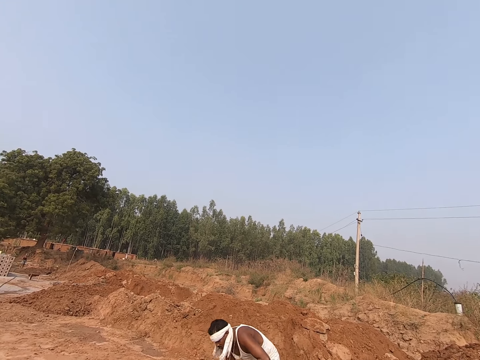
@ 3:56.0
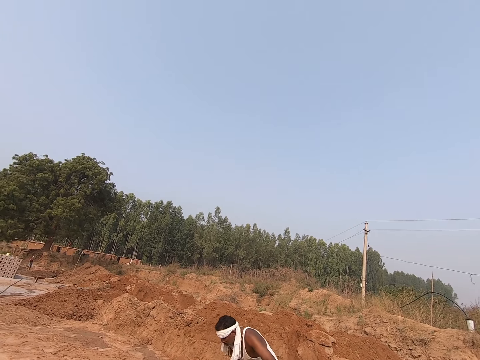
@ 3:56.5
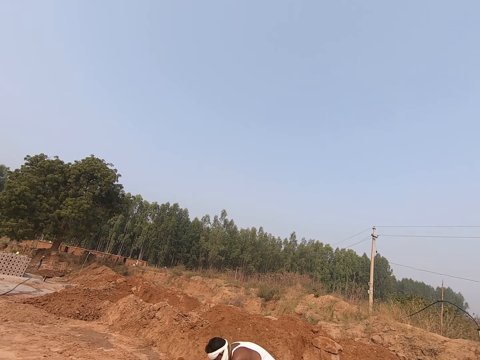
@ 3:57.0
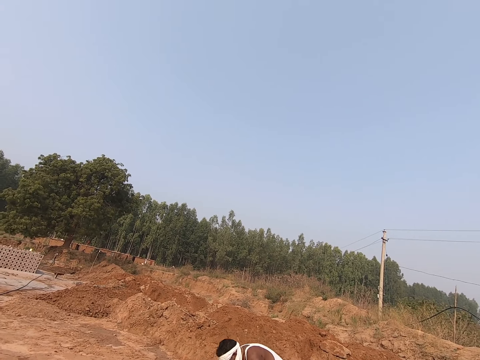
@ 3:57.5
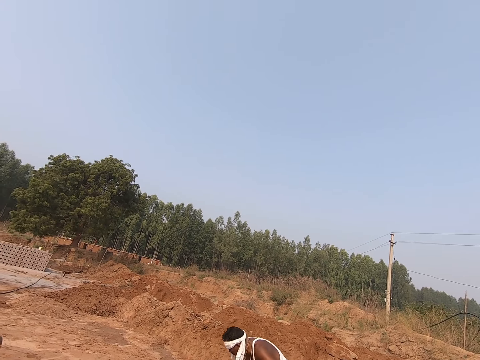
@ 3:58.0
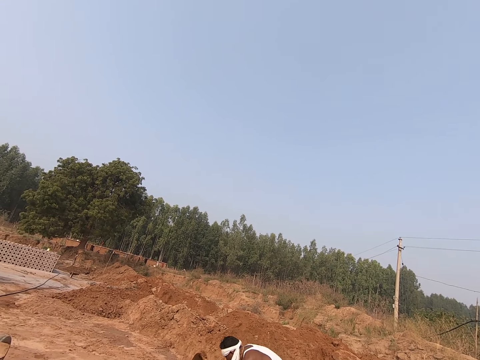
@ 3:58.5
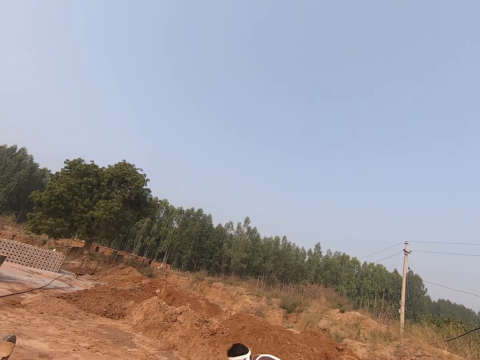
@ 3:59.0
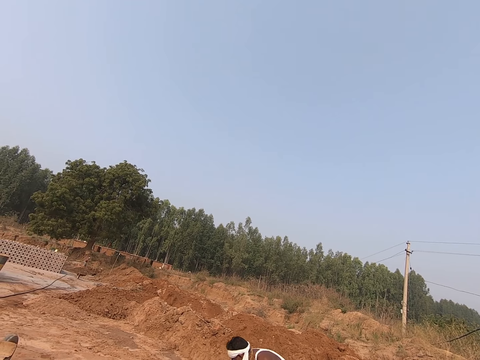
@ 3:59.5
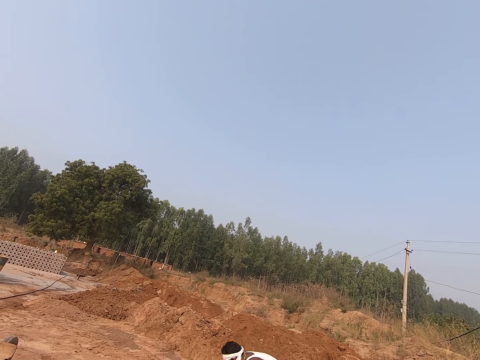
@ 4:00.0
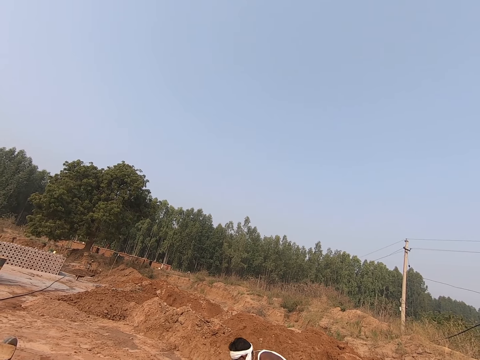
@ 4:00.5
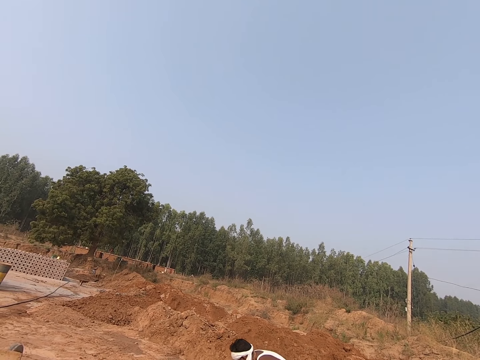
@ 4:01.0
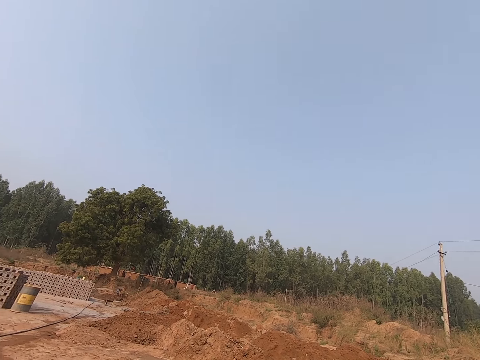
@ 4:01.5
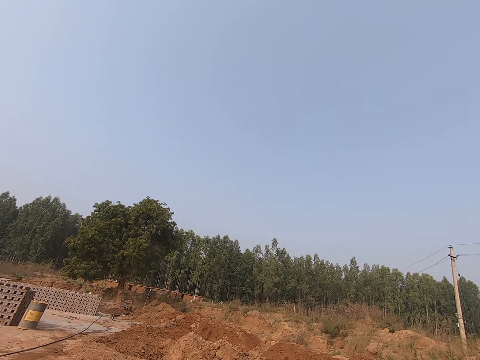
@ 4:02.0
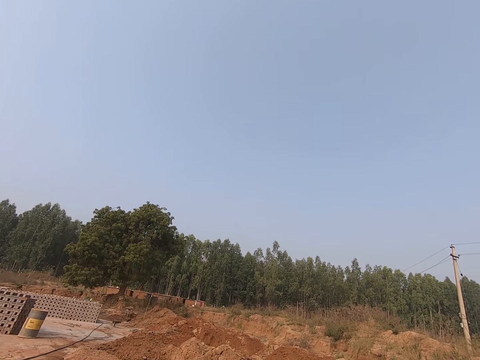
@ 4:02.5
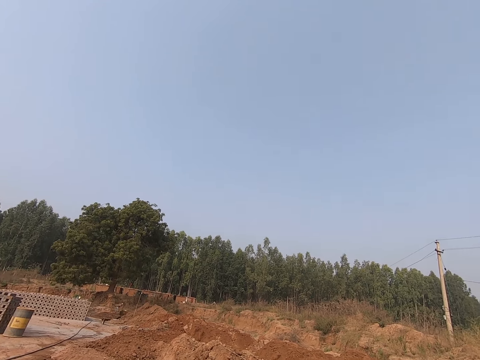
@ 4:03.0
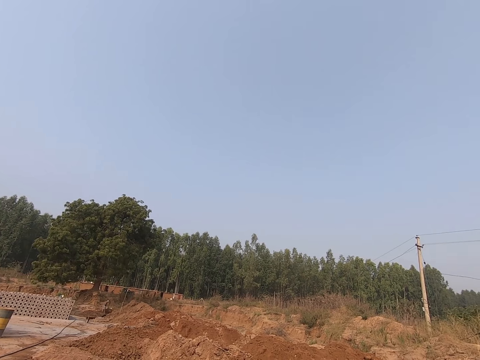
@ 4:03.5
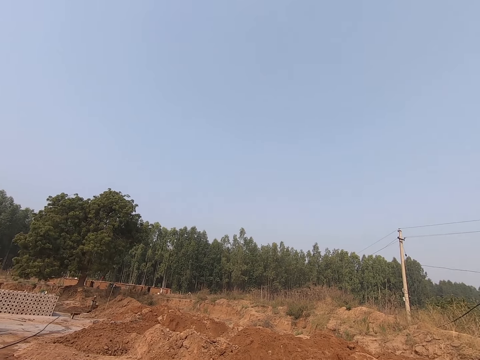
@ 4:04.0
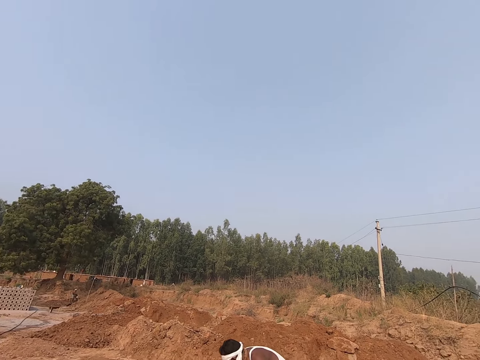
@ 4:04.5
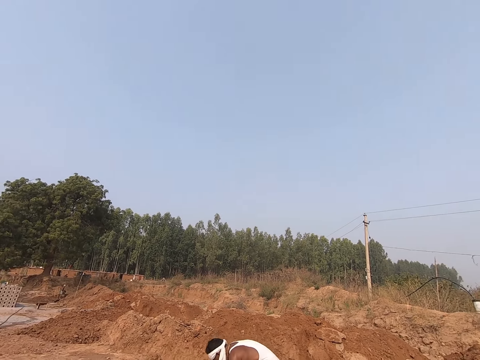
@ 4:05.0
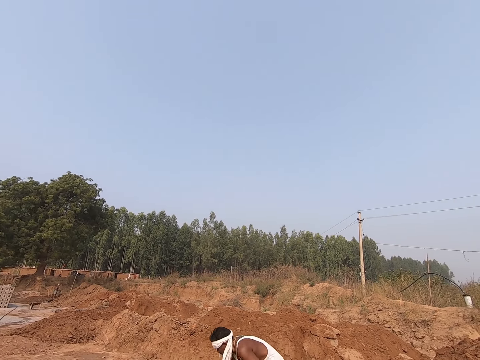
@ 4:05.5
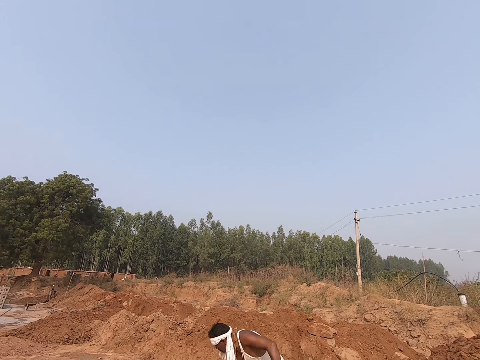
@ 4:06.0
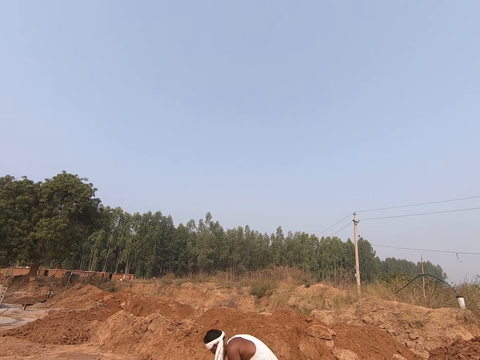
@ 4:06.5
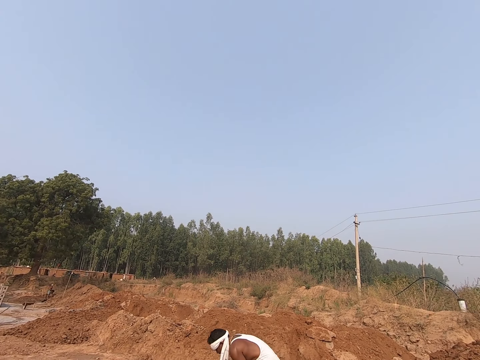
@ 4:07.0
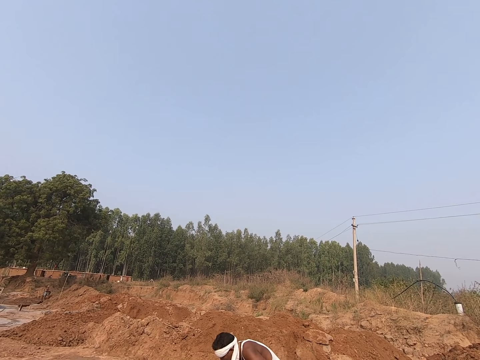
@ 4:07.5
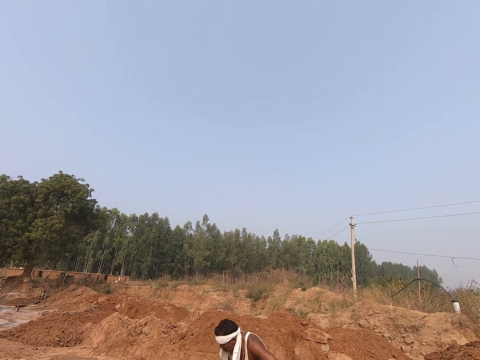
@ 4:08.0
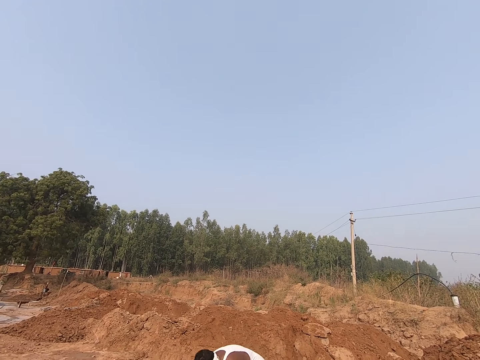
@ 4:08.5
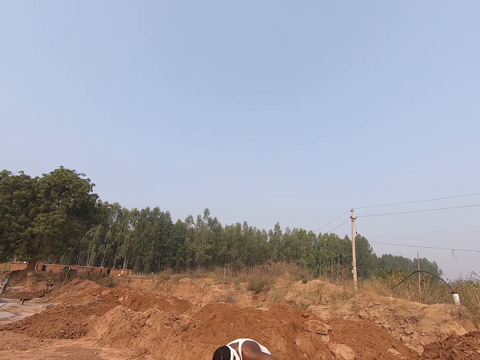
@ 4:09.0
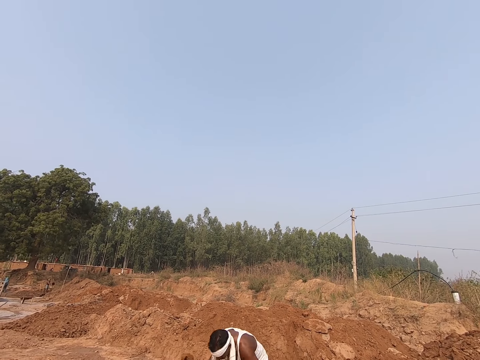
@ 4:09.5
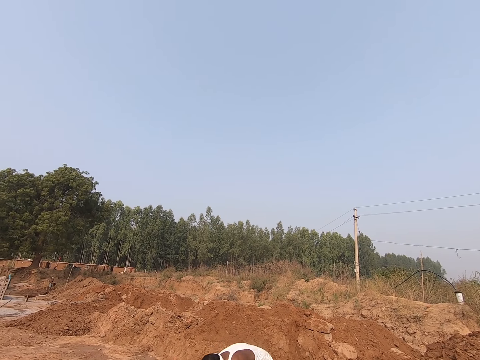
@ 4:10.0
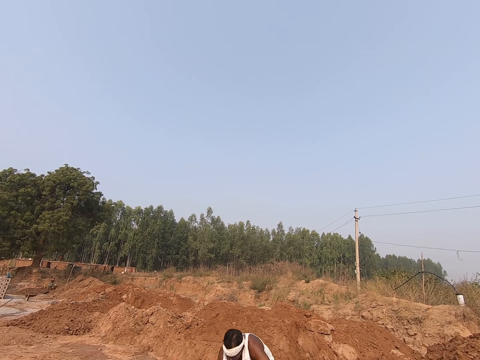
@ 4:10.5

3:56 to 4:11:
The camera wearer pours water on the site.

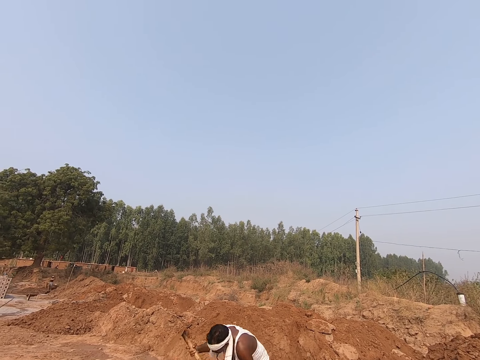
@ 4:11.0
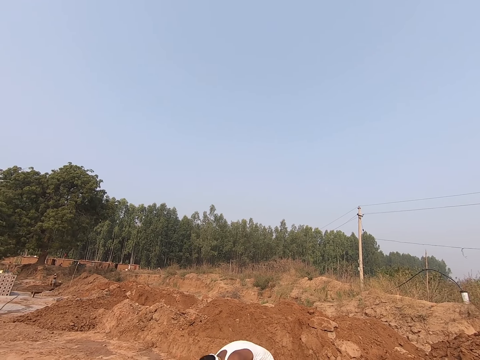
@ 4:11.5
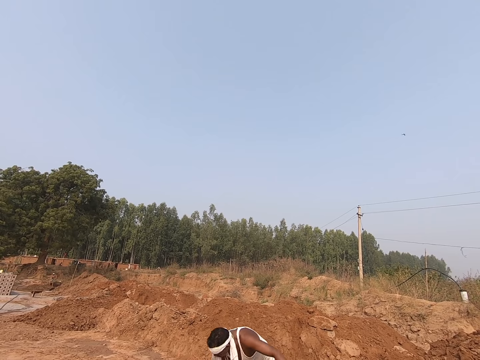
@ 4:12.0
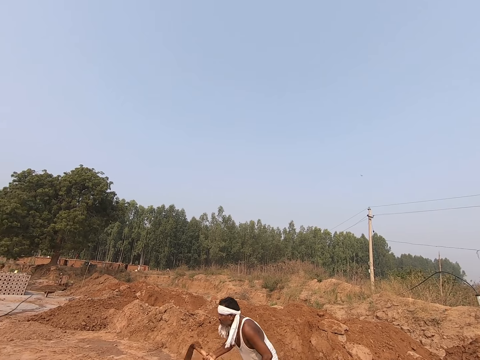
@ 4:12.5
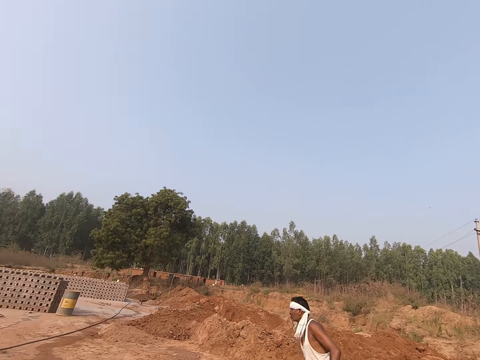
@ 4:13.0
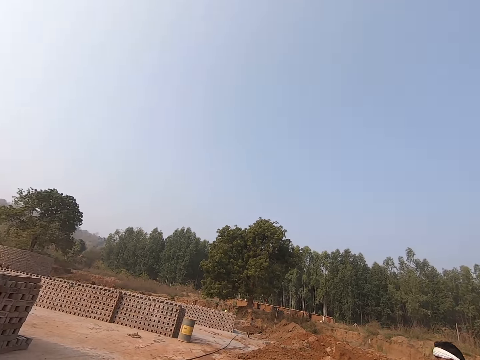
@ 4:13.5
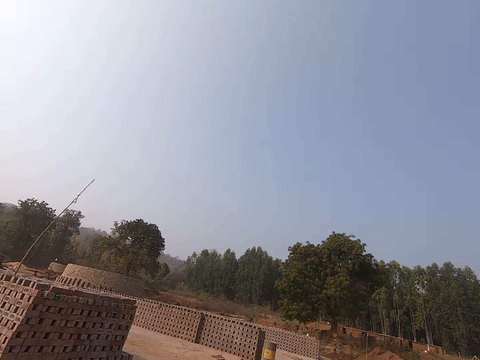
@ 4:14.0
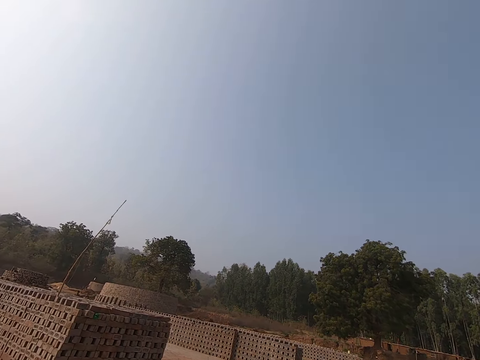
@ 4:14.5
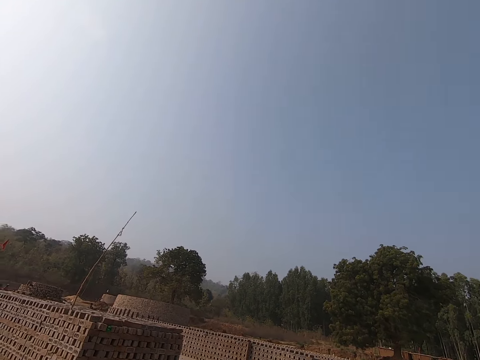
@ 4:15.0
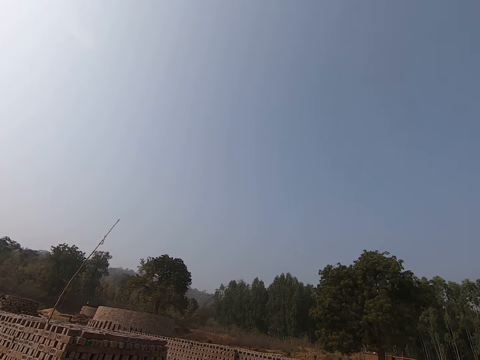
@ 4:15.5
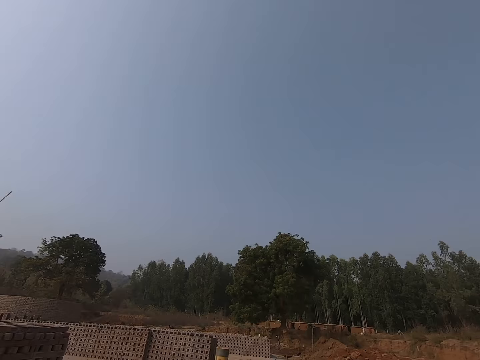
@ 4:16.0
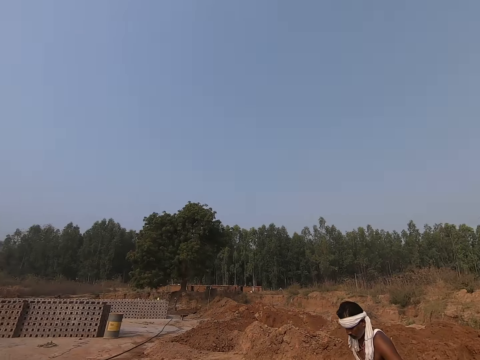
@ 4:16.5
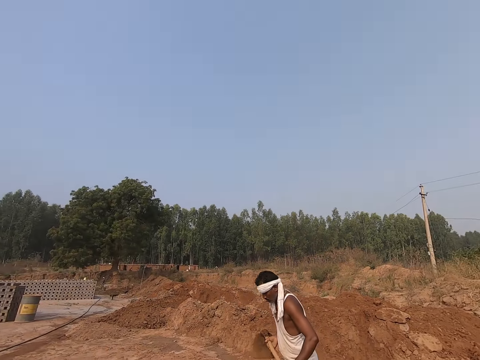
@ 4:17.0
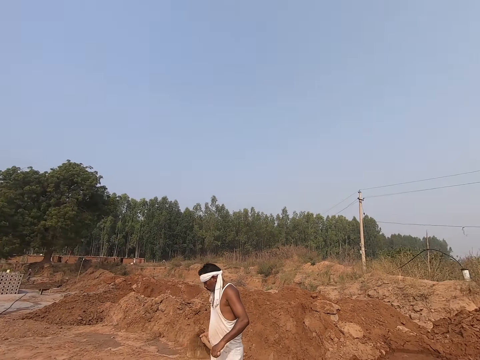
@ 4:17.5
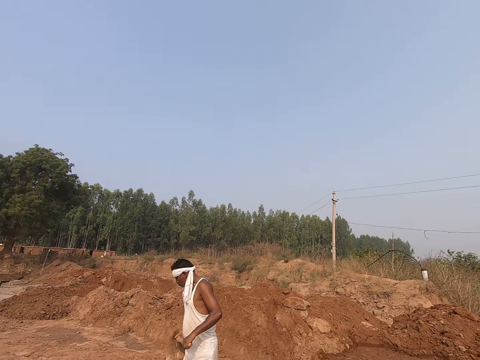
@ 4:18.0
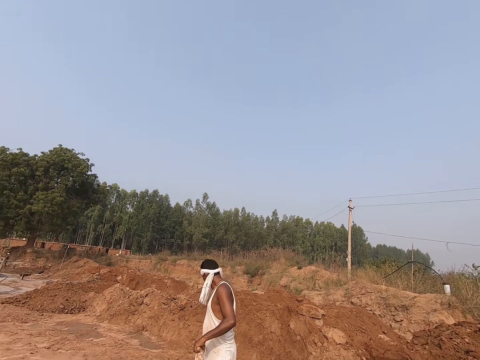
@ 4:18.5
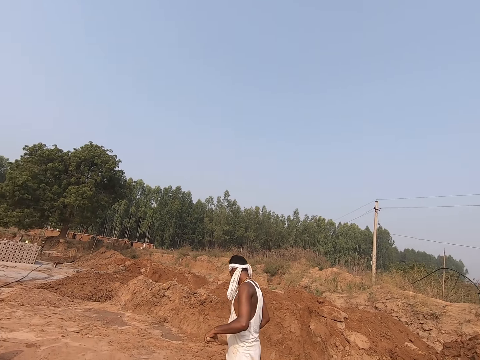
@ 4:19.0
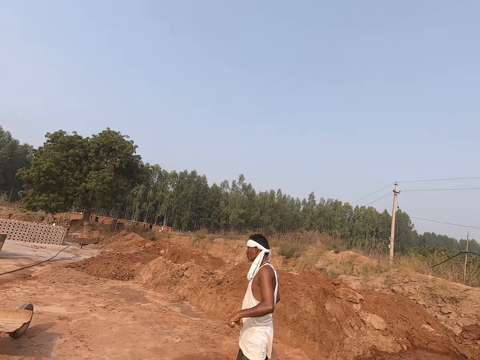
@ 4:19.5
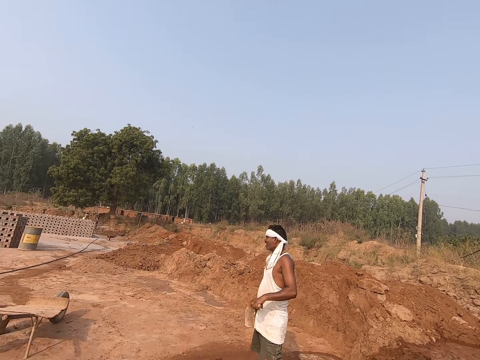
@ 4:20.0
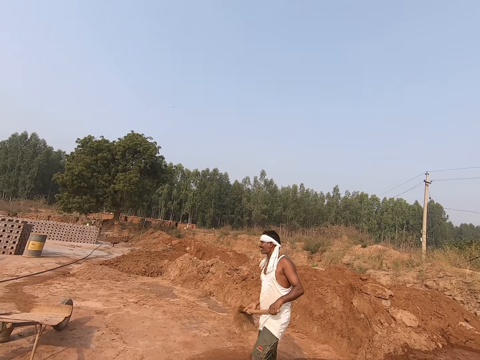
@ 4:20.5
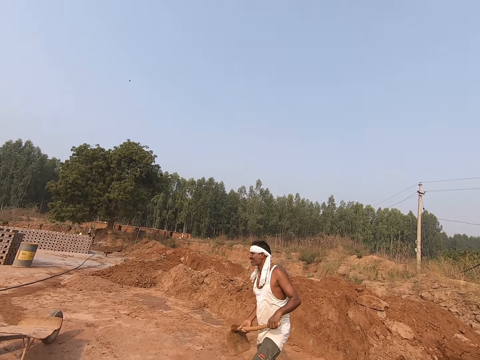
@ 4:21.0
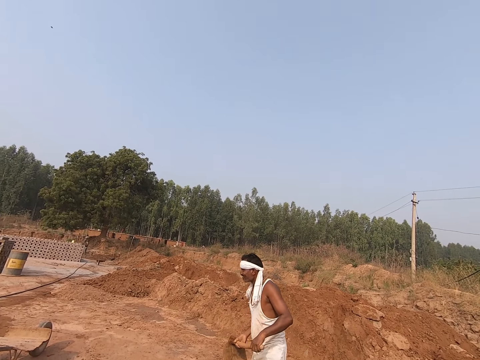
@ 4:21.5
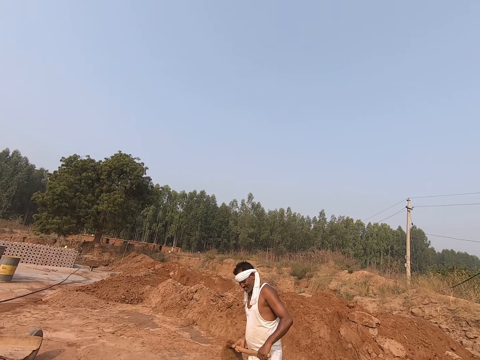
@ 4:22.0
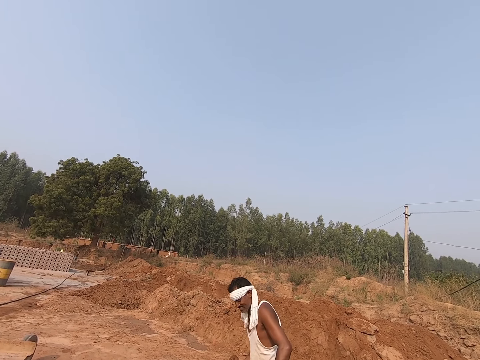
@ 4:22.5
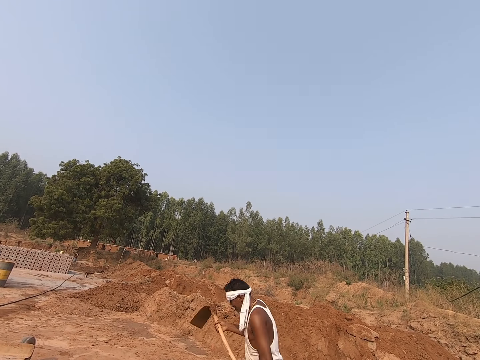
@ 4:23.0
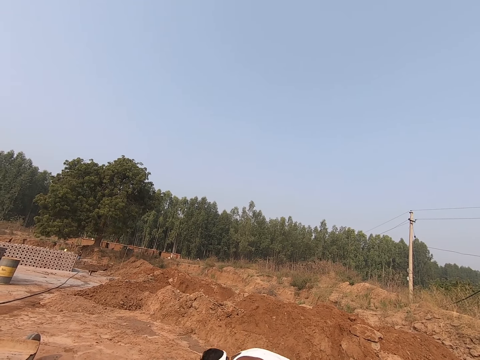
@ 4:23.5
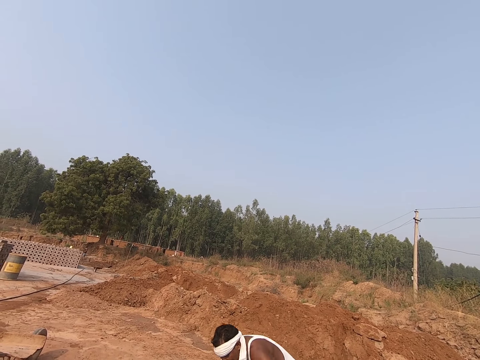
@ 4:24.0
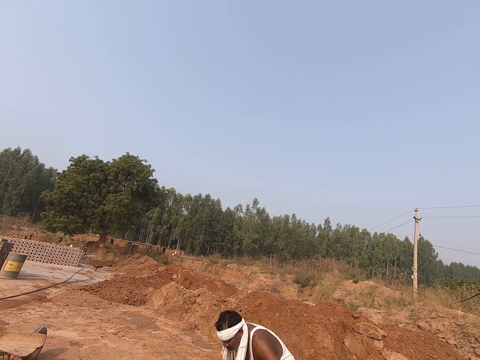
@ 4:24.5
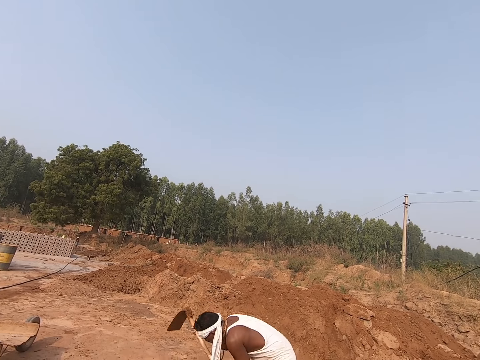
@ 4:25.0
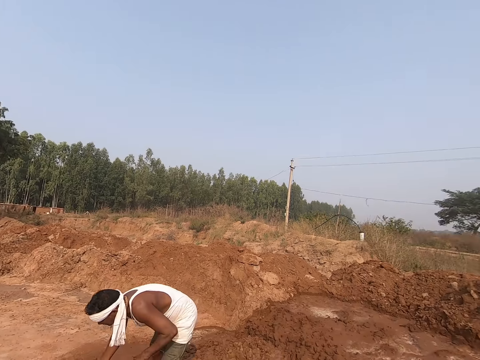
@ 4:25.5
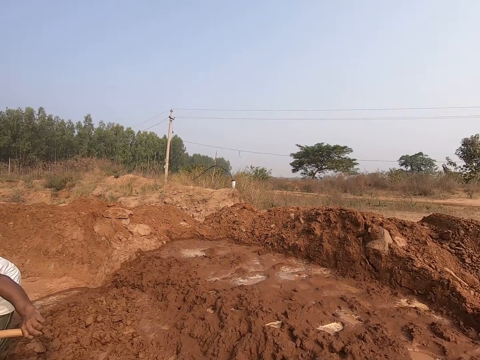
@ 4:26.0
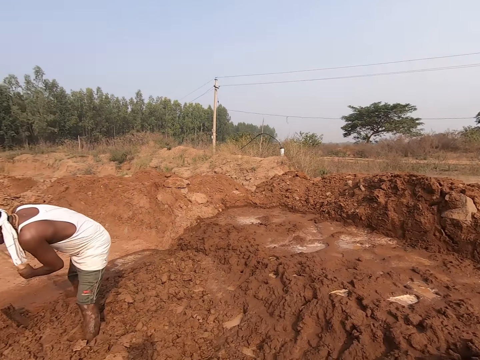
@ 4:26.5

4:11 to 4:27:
A man stands on the site. The camera wearer looks around the site. The man holds the hoe in hand. The camera wearer looks at the man. The man speaks to the camera wearer. The man digs the site with the hoe.
